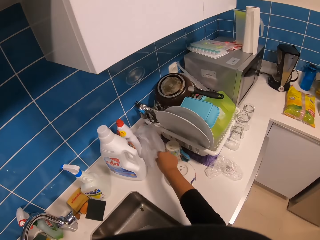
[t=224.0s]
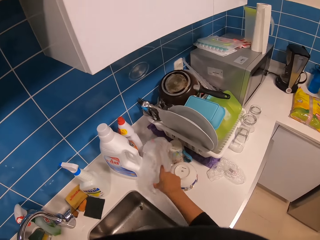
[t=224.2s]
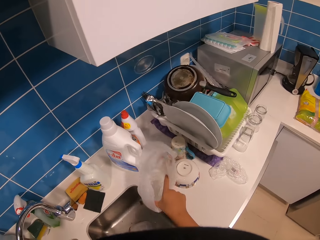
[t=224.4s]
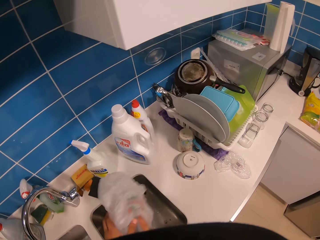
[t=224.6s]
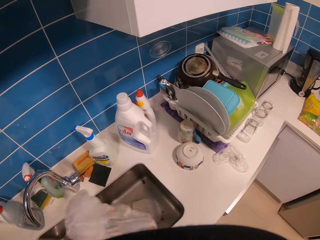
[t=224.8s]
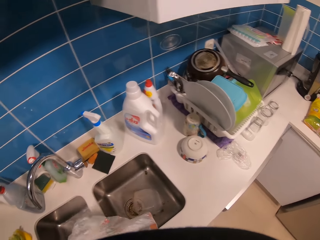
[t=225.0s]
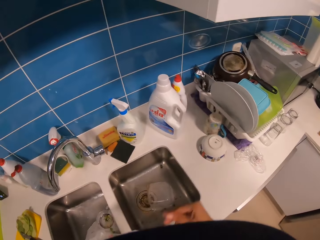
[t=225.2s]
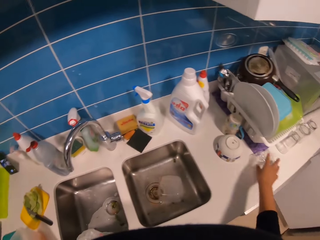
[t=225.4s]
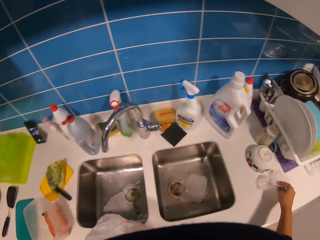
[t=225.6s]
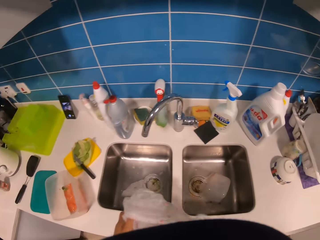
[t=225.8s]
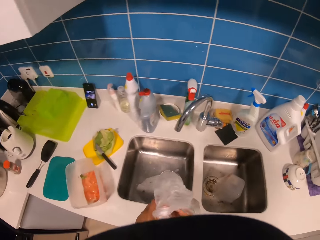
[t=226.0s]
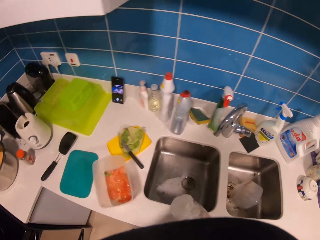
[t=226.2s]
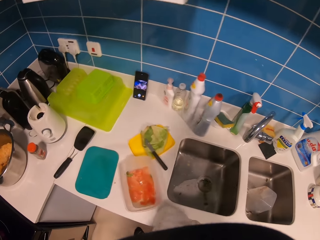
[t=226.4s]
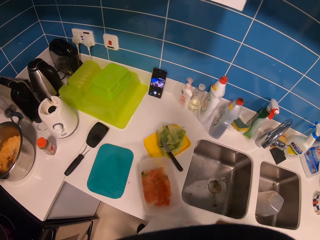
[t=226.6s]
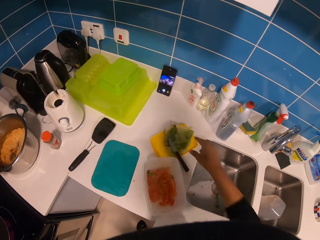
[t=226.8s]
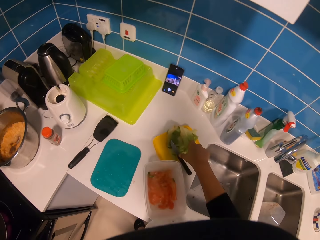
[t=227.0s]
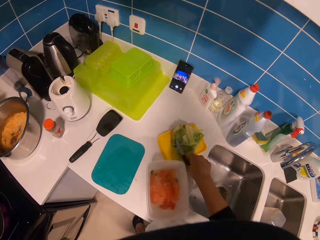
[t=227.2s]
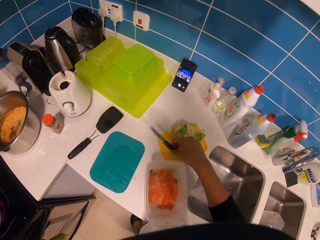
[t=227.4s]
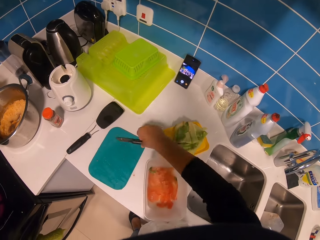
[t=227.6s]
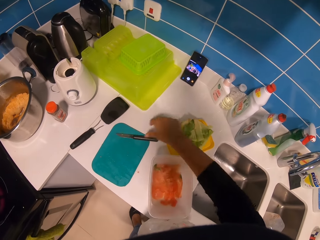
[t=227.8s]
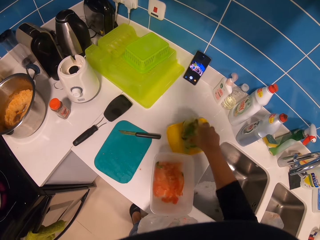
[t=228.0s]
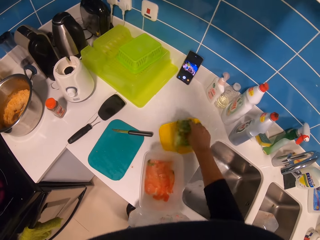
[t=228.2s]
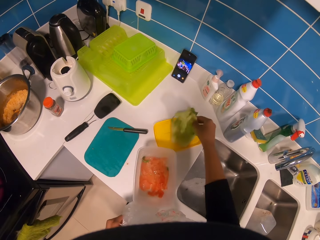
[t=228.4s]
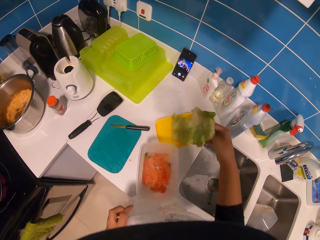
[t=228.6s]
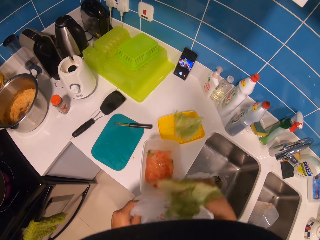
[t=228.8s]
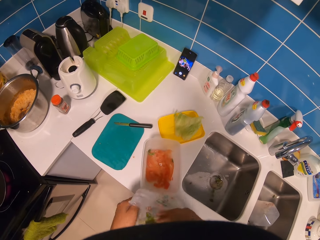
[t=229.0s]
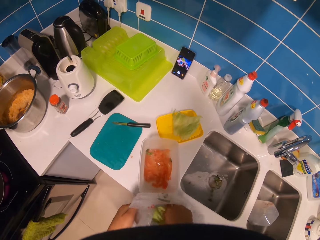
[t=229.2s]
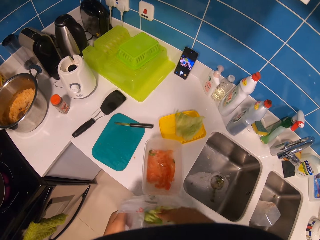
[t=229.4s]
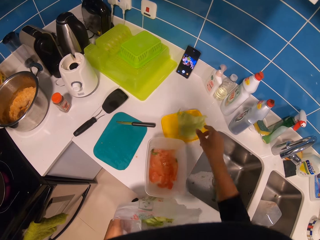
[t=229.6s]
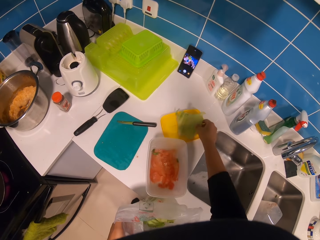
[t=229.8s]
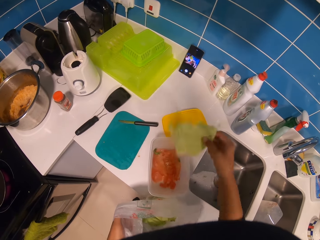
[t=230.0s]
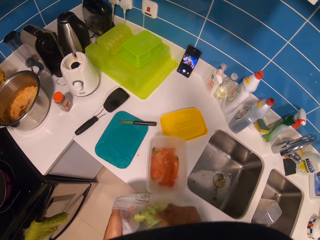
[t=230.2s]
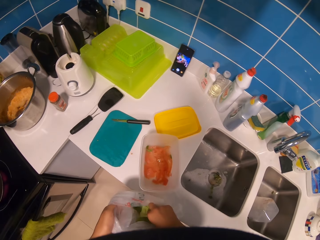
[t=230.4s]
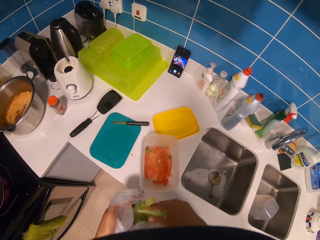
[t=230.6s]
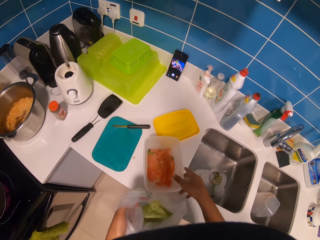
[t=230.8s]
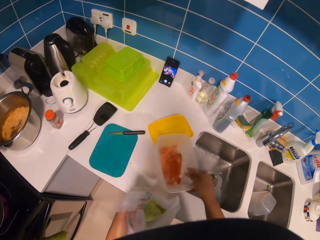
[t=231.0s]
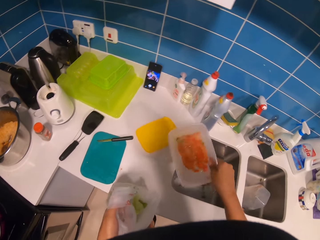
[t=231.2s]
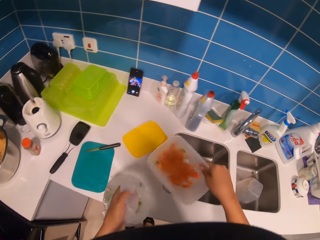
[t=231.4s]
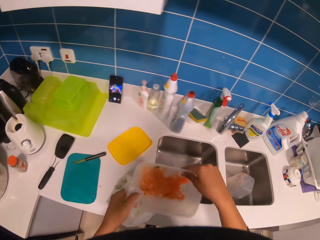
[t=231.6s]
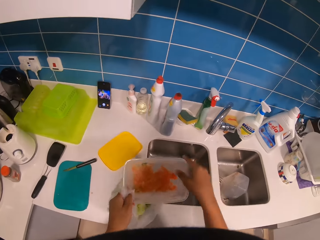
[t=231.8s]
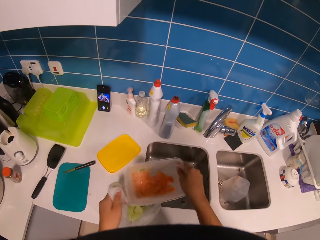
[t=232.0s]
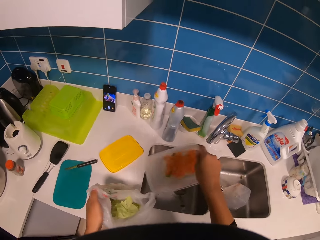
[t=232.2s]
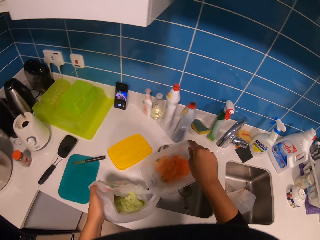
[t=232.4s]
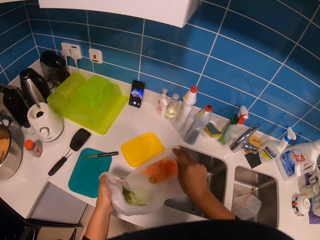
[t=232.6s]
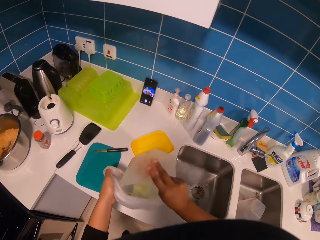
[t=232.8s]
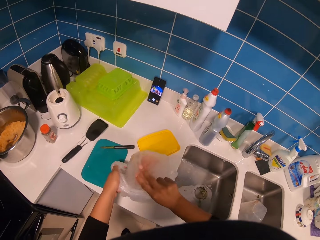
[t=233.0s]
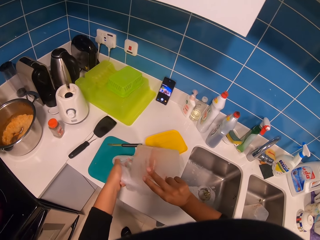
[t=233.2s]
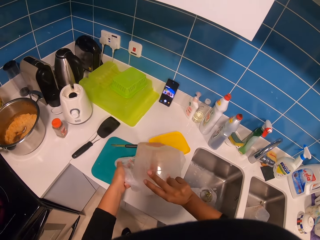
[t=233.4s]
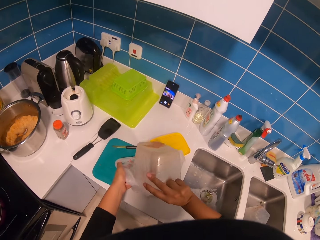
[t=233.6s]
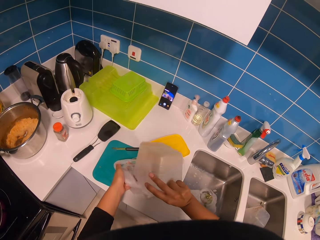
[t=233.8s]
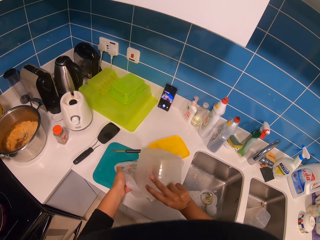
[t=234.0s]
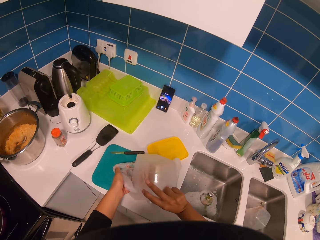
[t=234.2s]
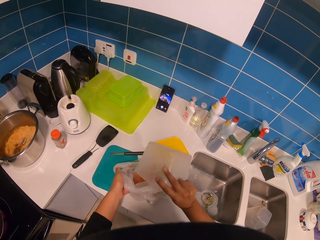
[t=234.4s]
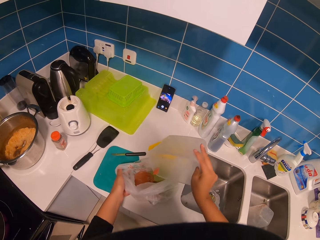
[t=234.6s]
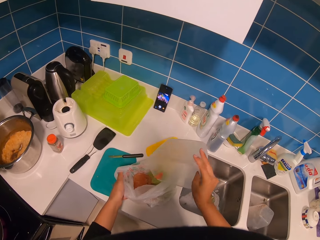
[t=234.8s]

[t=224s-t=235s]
The camera wearer picks up a plastic bag. They pick up a plastic paper and put the plastic paper in the plastic bag. They pick up a knife and put down the knife. They pick up cabbage and put the cabbage in the plastic bag. They pick up cabbage and put the cabbage in the plastic bag. They pick up a container and hold the container with hands. They put pieces of tomato in the plastic bag.

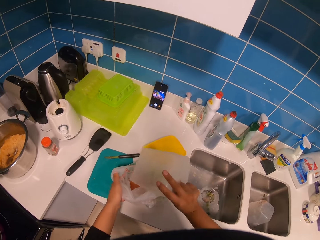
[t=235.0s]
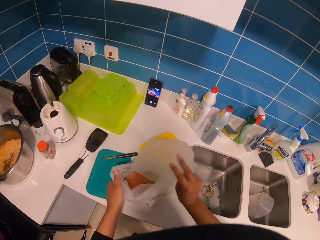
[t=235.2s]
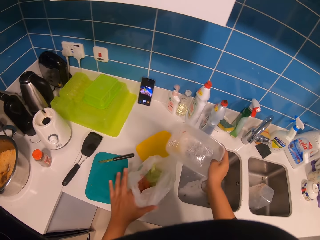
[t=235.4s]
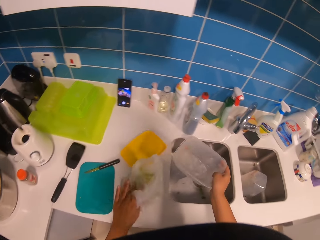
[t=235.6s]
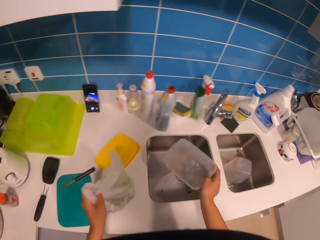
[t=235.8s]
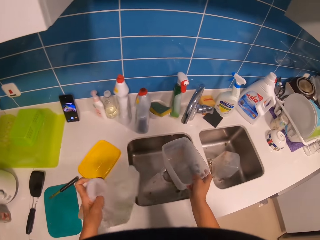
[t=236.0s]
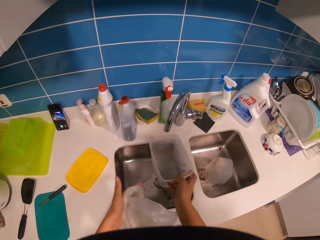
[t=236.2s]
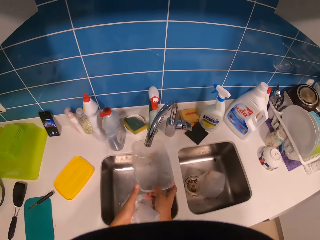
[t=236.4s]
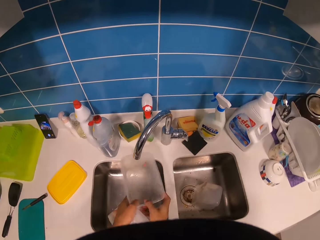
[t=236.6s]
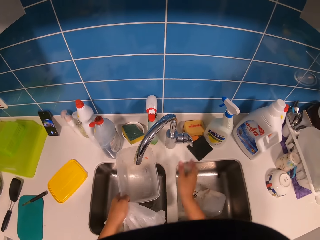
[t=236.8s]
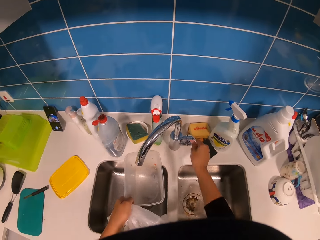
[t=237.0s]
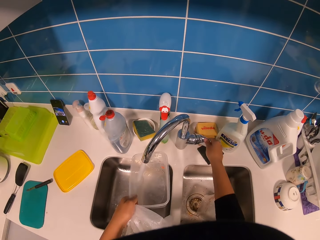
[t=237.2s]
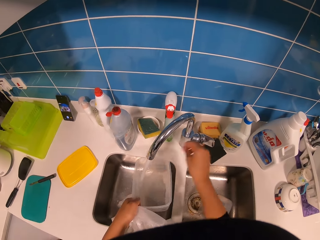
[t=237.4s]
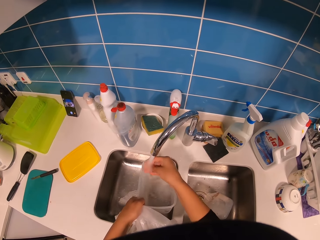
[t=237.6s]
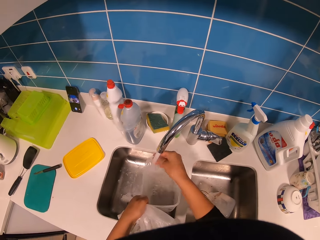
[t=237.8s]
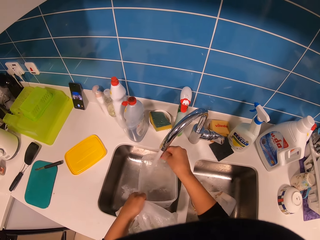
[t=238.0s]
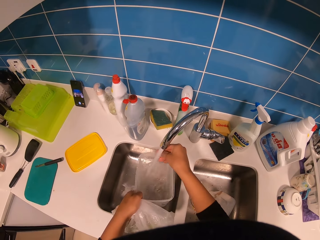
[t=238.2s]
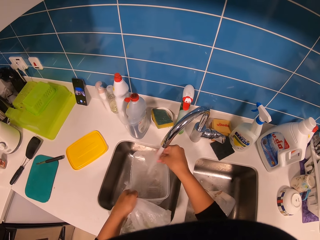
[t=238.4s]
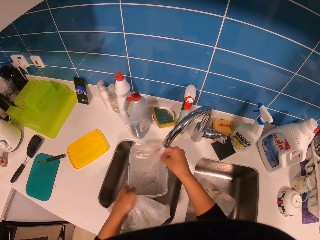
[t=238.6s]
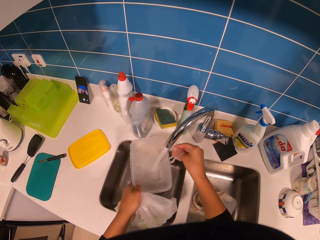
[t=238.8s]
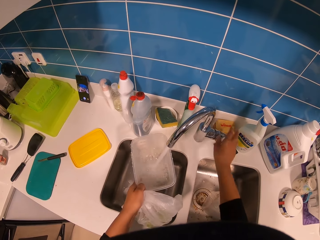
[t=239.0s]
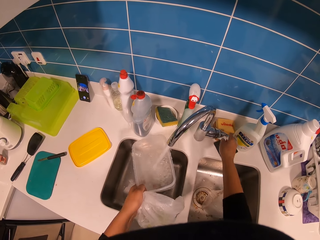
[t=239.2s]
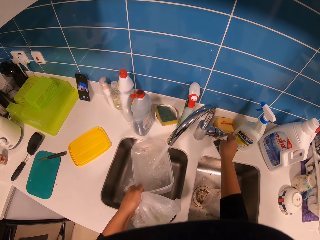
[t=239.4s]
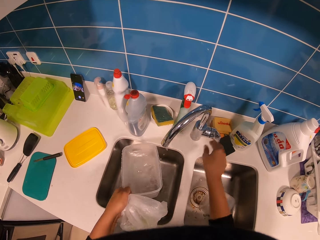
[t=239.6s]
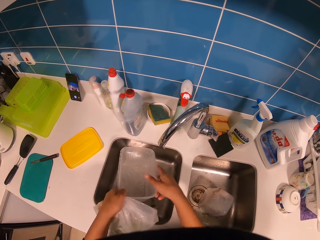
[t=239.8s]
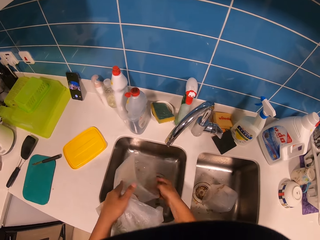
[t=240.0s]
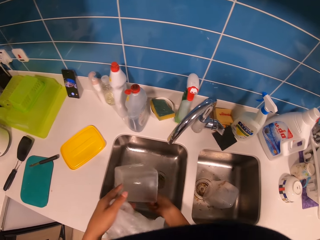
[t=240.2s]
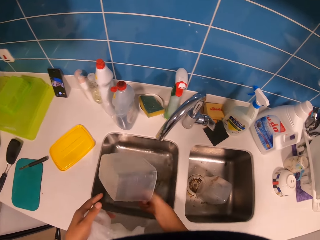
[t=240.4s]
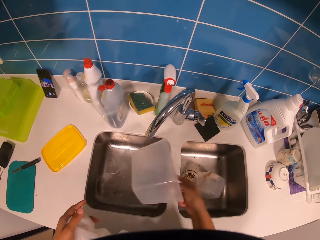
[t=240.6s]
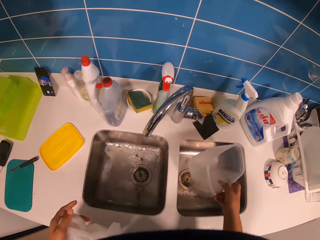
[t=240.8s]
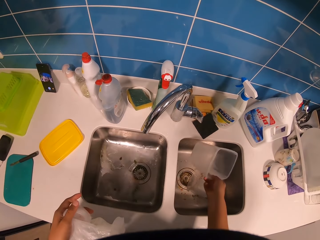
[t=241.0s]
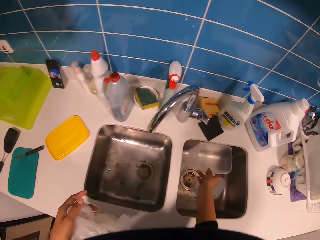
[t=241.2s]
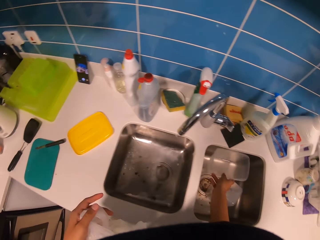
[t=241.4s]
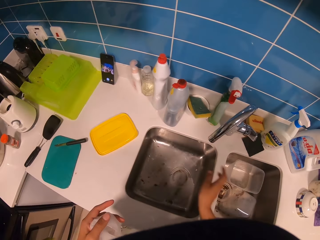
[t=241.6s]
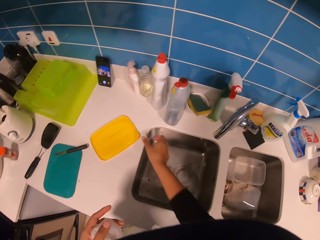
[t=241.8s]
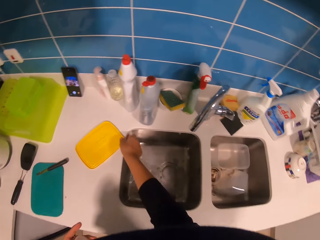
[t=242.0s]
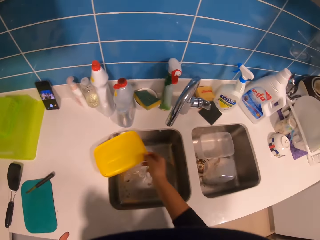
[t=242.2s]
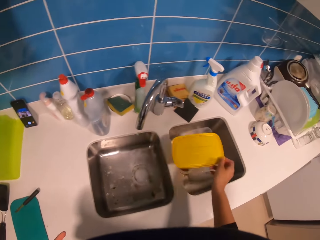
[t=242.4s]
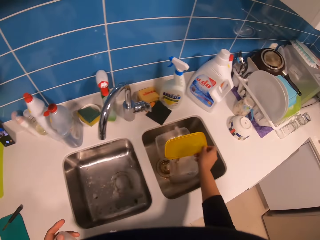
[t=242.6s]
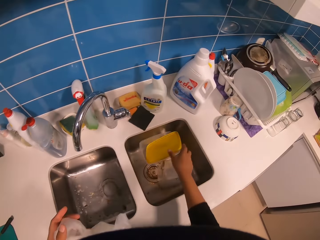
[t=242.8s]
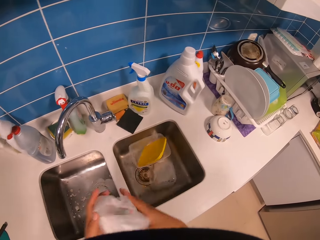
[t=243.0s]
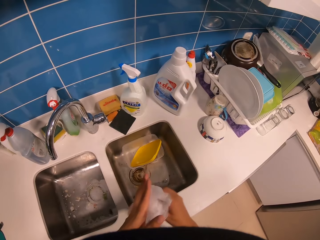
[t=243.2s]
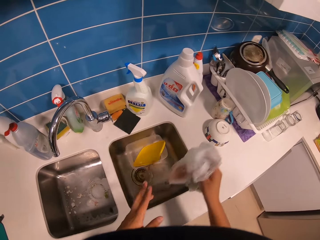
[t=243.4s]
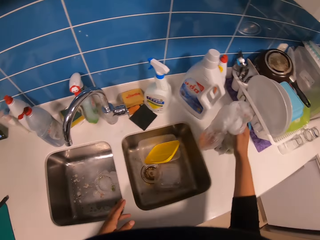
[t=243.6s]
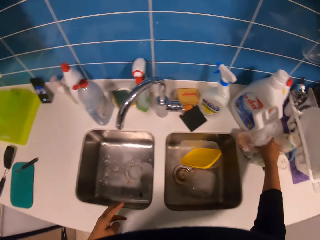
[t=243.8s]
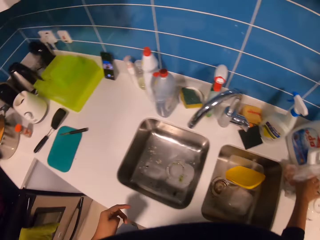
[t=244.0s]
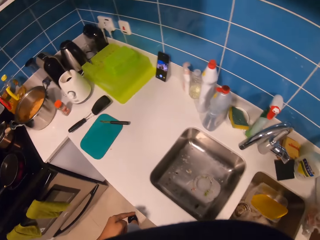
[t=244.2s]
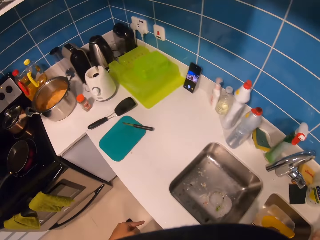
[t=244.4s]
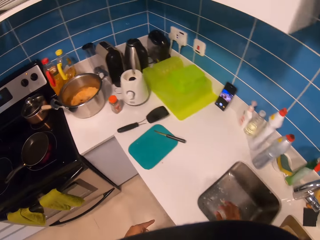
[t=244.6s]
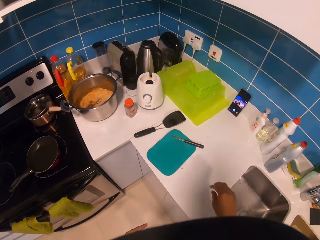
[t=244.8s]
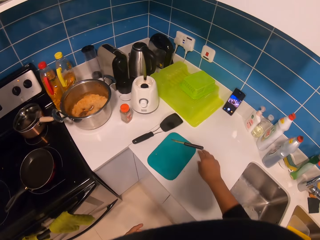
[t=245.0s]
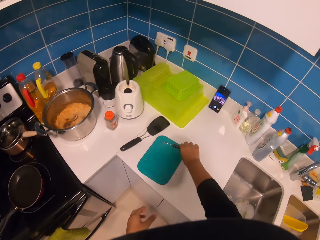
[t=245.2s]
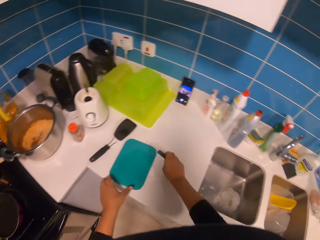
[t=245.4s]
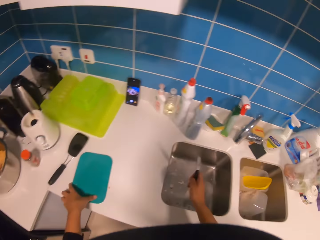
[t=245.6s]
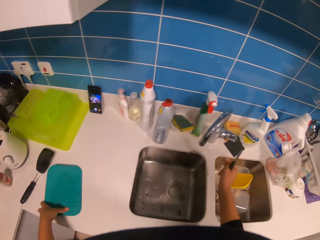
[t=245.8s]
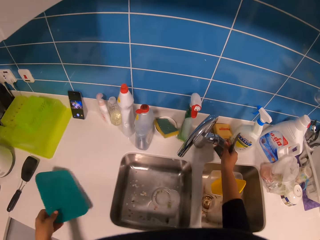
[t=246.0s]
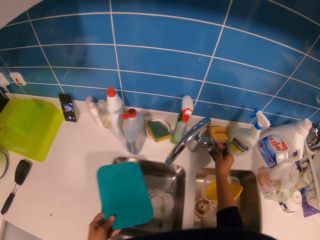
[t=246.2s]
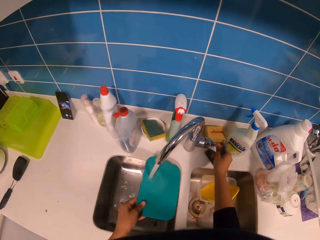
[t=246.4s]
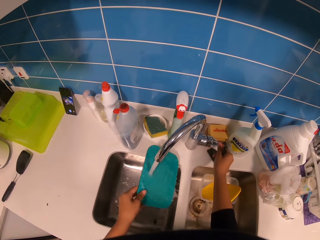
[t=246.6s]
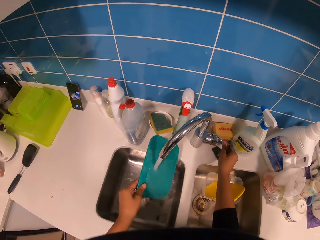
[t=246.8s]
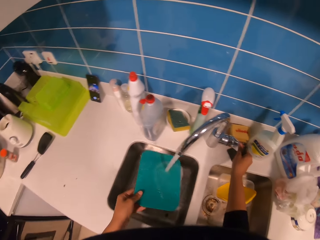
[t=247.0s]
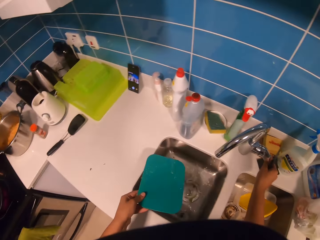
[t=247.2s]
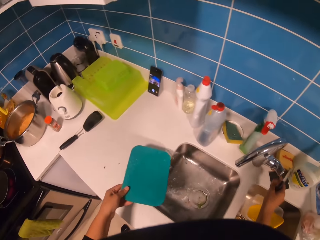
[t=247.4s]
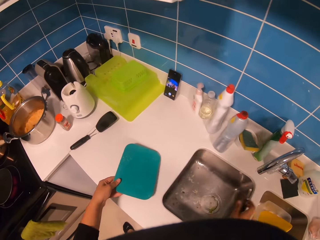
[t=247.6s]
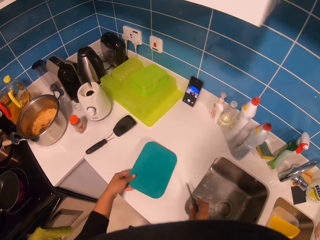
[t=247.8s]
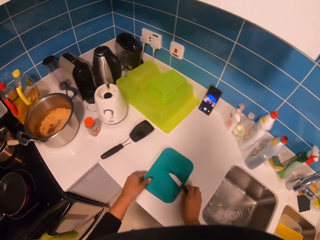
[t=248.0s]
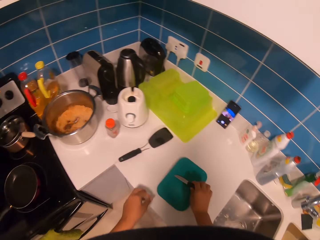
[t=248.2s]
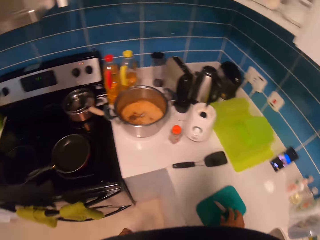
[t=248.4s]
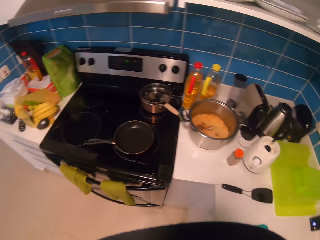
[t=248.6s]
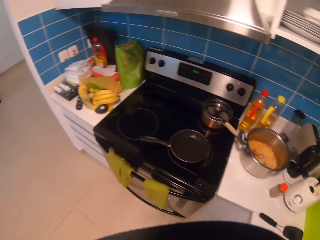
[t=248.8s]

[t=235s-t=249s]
The camera wearer picks up a plastic bag. They switch a container to the other hand. They open a tap of water. They pour water in the container. They rinse a hand. They close the tap of water. They pour water in a sink. They put down the container in the sink. They pick up a lid and put down the lid in the sink. They take the plastic bag from the other hand and put down the plastic bag. They pick up a knife and pick up the lid. They open the tap of water. They rinse the lid. They close the tap of water. They put down the lid and put down the knife.
